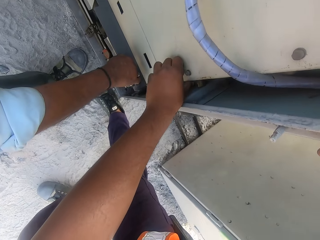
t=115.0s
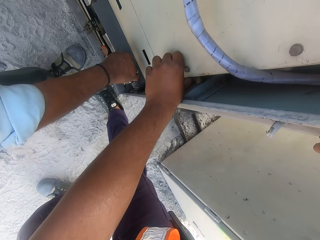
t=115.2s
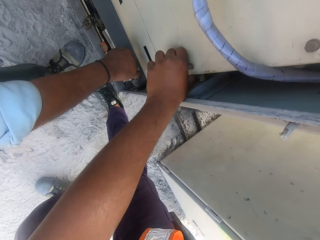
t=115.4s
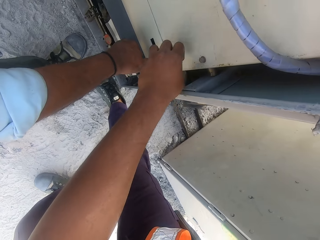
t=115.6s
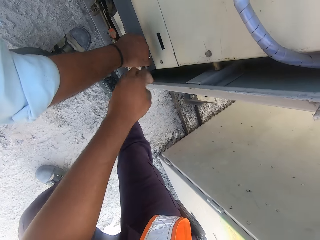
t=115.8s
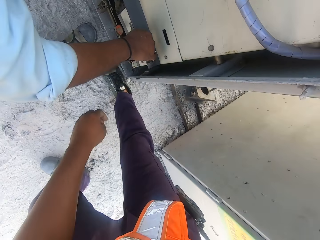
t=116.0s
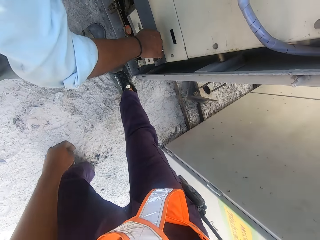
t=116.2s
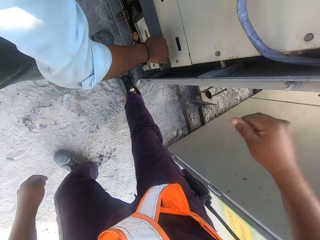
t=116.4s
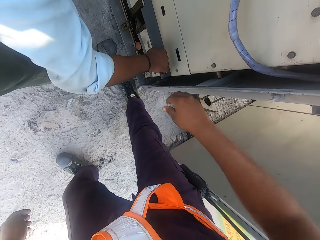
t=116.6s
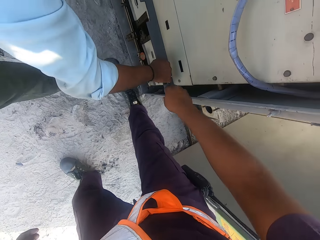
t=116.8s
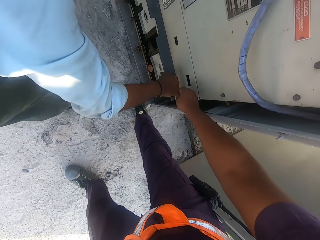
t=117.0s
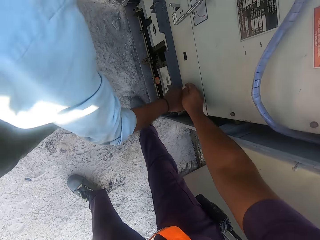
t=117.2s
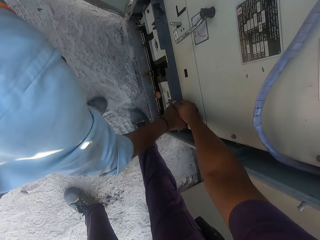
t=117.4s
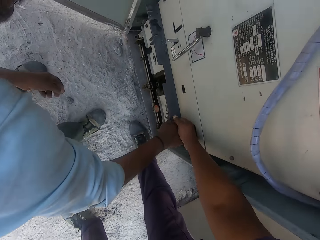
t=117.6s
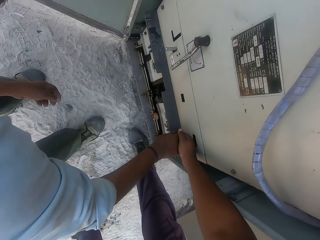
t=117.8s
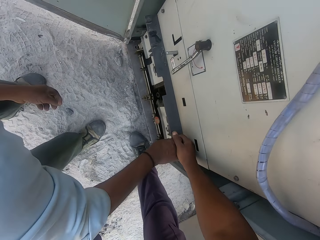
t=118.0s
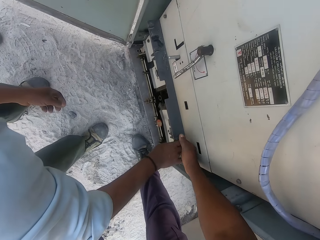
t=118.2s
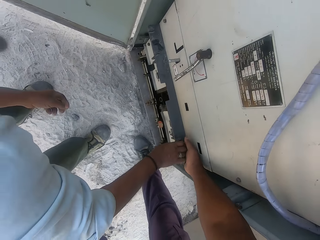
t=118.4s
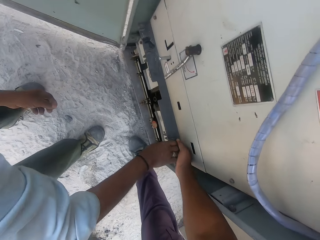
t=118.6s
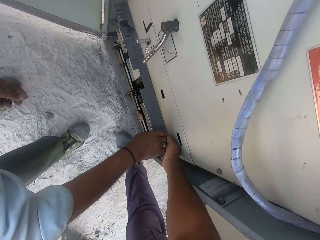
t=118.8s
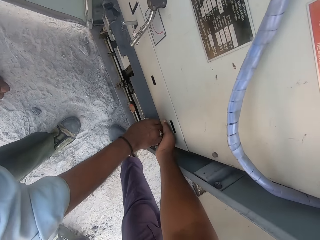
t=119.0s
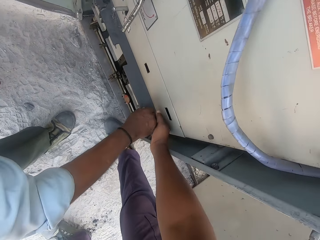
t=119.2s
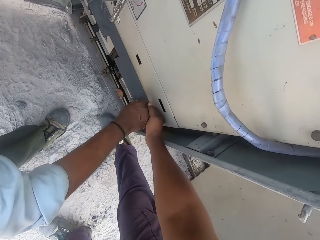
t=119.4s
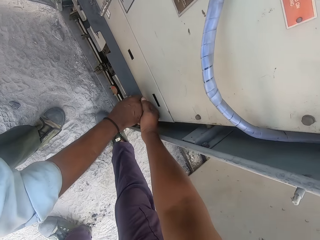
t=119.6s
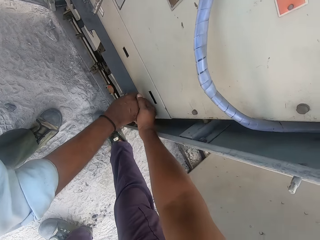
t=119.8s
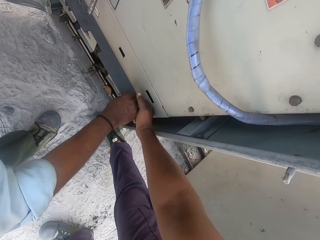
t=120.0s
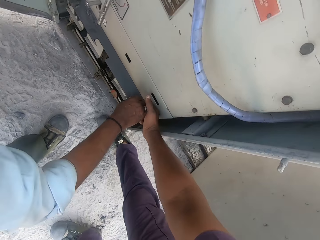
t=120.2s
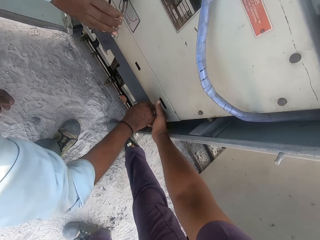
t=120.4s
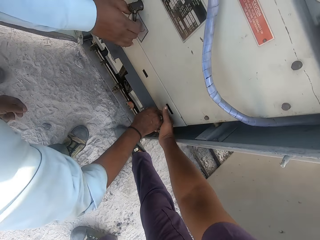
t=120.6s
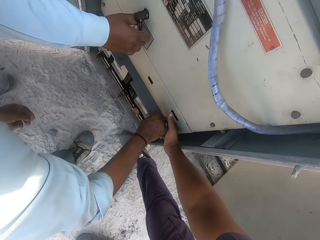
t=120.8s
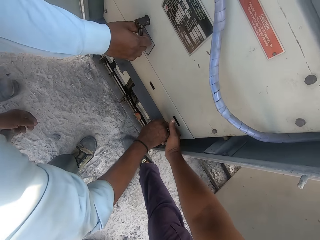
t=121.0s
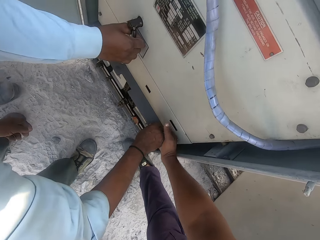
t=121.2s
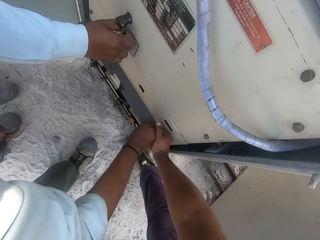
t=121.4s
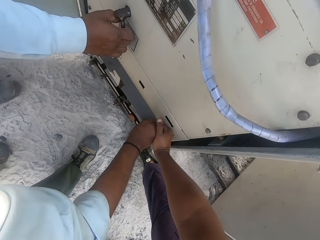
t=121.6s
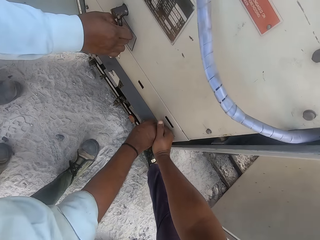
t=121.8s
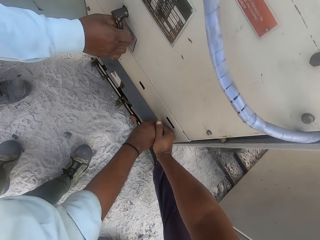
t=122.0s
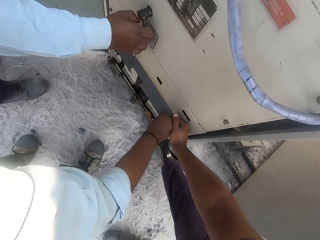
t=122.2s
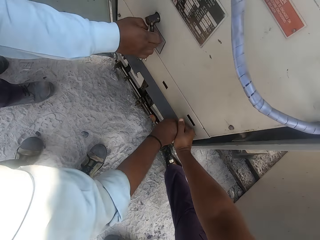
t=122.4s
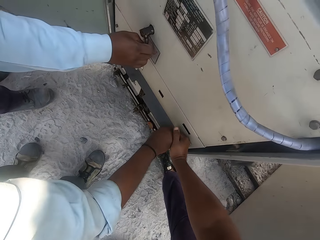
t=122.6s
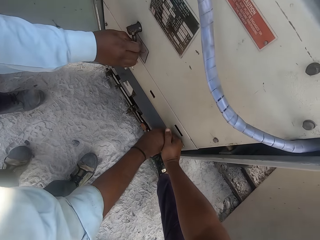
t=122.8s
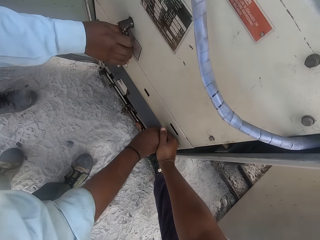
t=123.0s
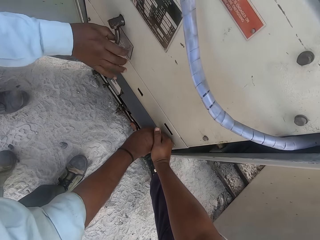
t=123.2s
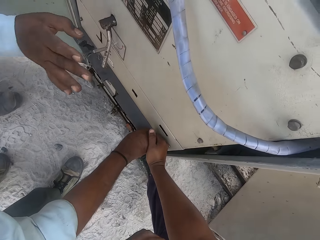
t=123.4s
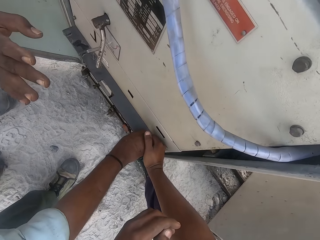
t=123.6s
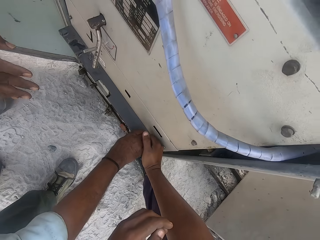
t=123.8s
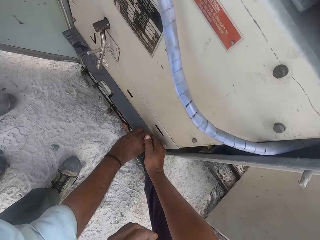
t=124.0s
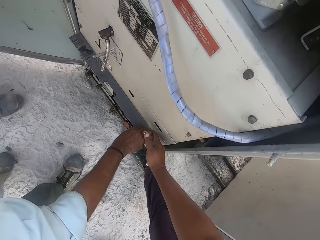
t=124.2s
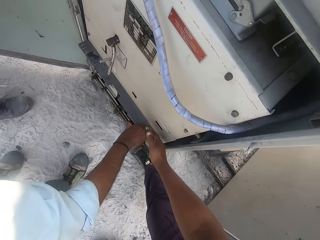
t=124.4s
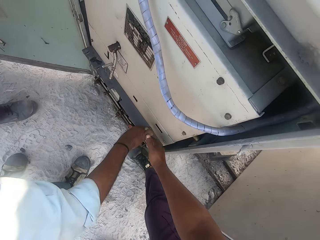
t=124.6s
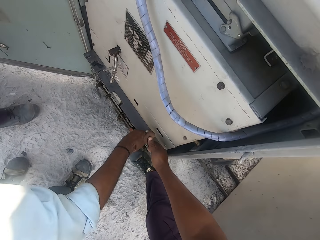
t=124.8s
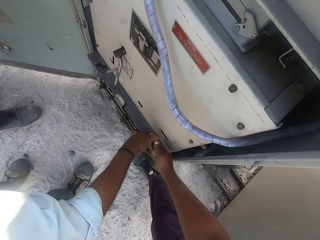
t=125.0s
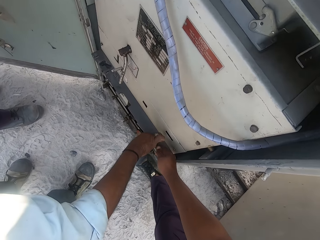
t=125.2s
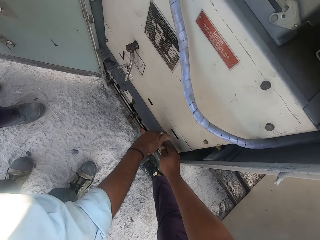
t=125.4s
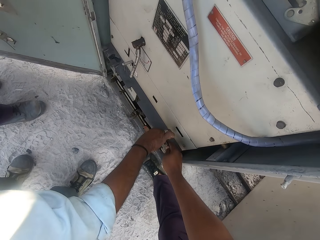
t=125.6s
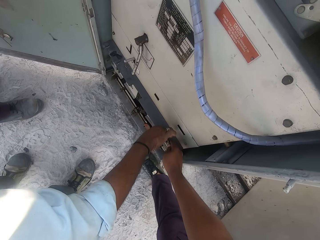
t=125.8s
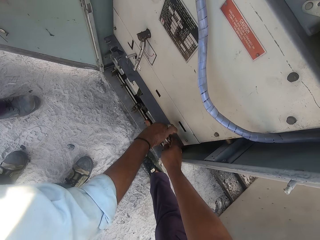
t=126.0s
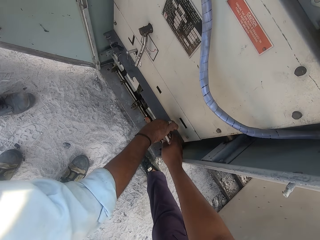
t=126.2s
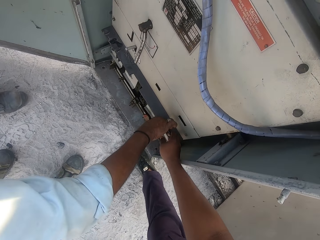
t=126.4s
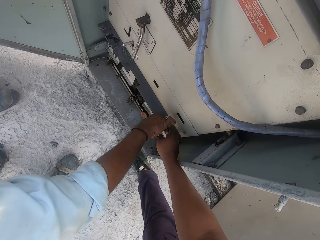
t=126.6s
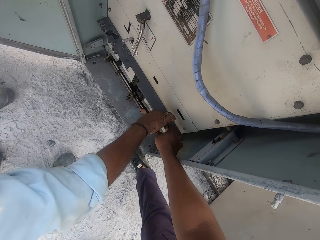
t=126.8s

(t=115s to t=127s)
The camera wearer holds a man's hand. They hold the ventilation machine. Another man holds the ventilation machine's lock. The camera wearer pulls the regatron power supply. The first man and the other man help the camera wearer in pulling the ventilation machine. The other man removes his hand from the ventilation machine lock.

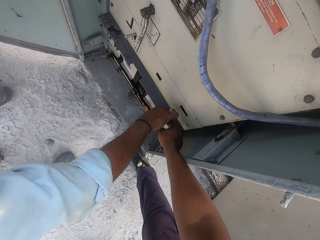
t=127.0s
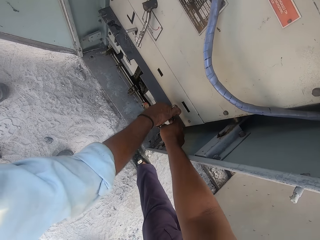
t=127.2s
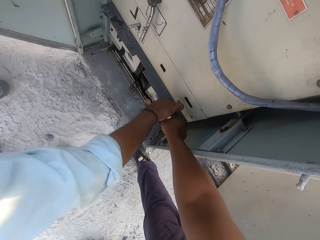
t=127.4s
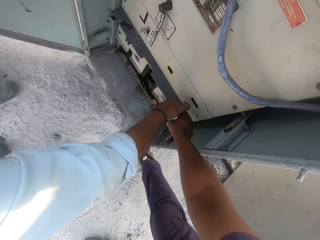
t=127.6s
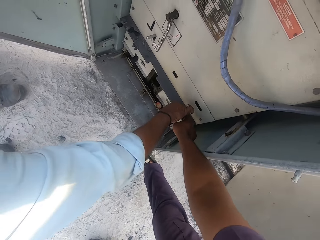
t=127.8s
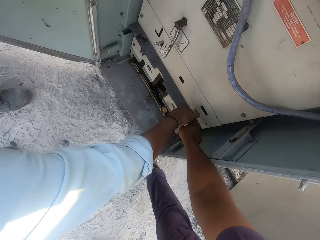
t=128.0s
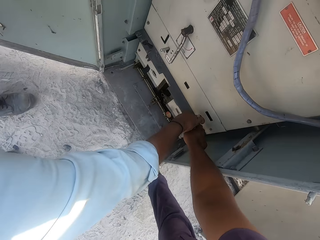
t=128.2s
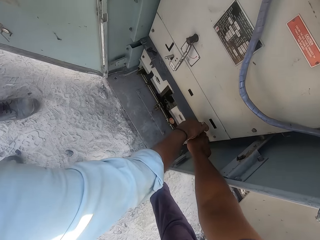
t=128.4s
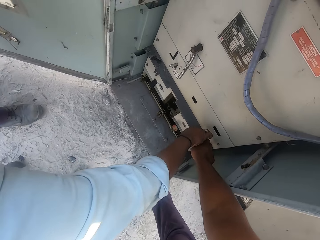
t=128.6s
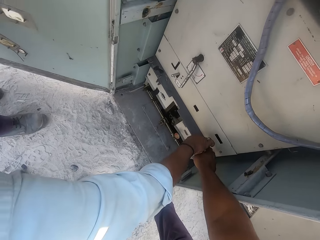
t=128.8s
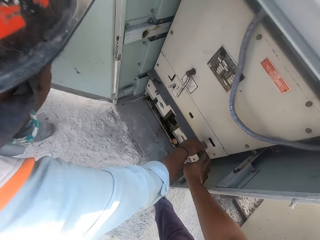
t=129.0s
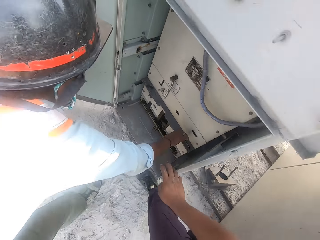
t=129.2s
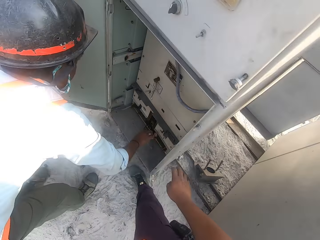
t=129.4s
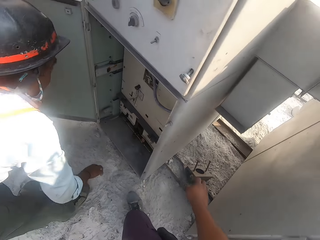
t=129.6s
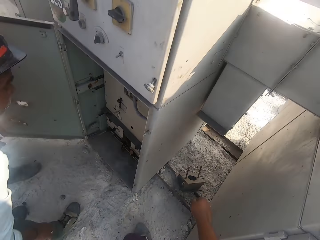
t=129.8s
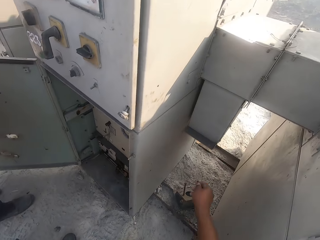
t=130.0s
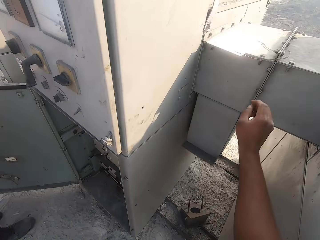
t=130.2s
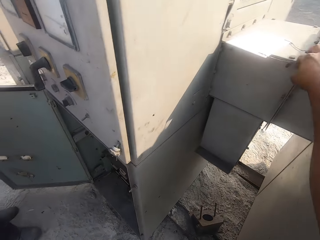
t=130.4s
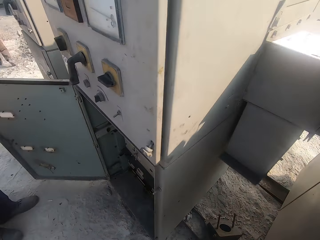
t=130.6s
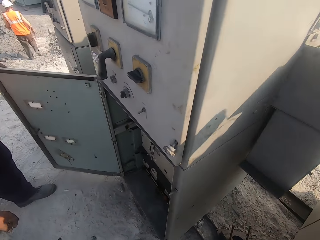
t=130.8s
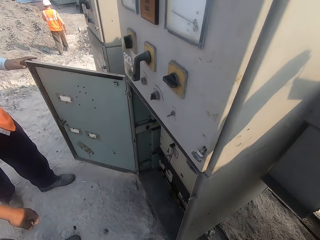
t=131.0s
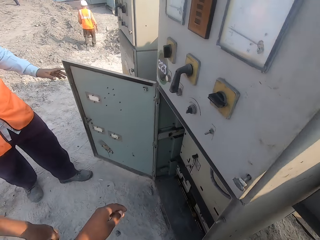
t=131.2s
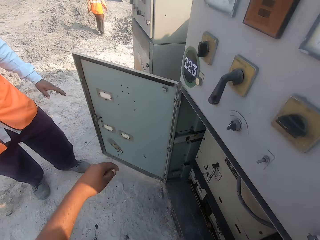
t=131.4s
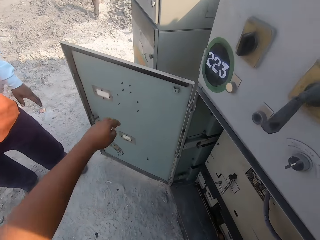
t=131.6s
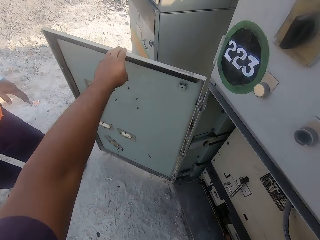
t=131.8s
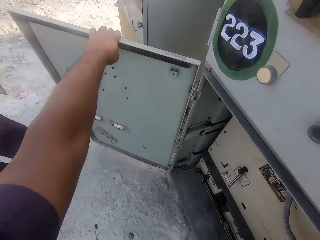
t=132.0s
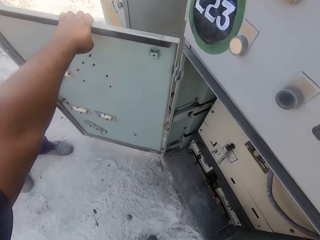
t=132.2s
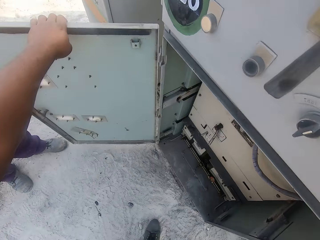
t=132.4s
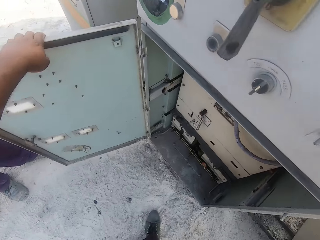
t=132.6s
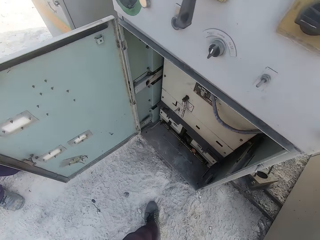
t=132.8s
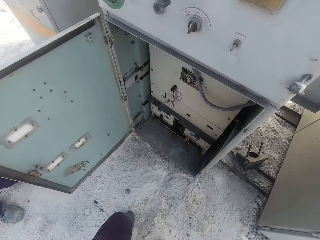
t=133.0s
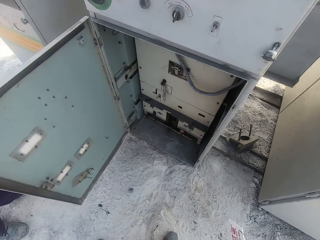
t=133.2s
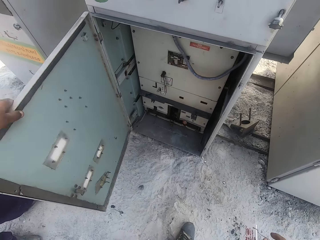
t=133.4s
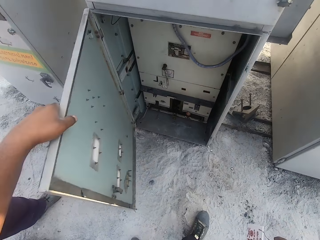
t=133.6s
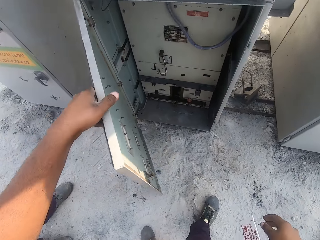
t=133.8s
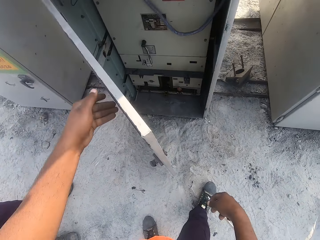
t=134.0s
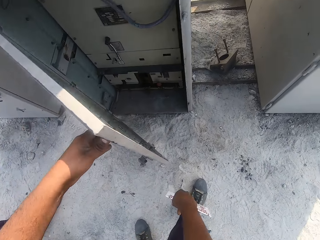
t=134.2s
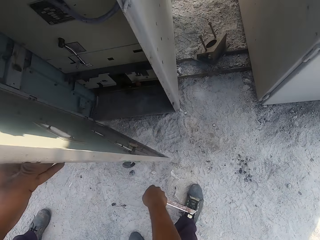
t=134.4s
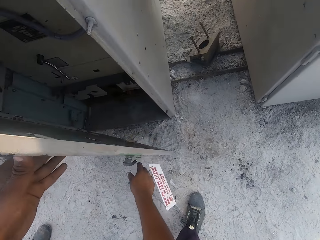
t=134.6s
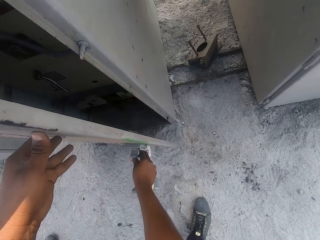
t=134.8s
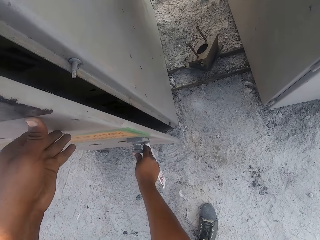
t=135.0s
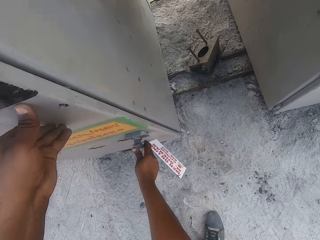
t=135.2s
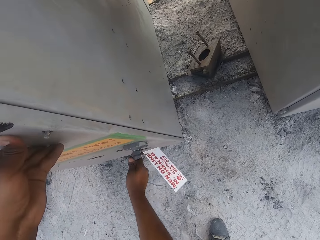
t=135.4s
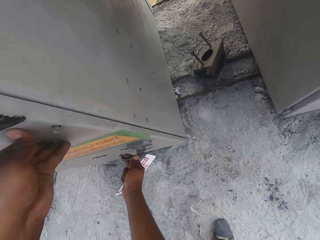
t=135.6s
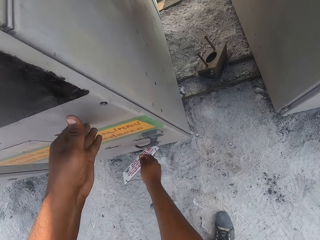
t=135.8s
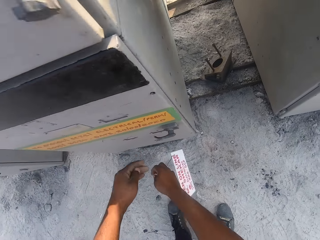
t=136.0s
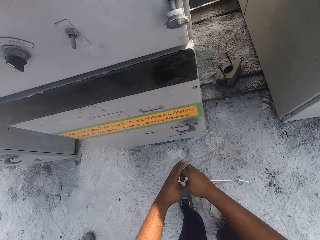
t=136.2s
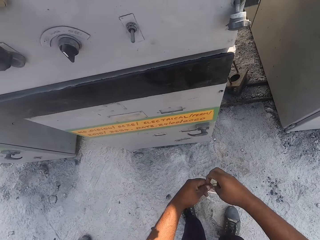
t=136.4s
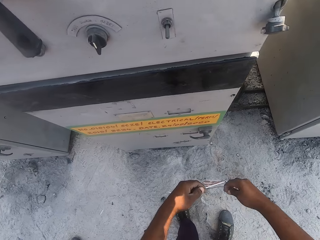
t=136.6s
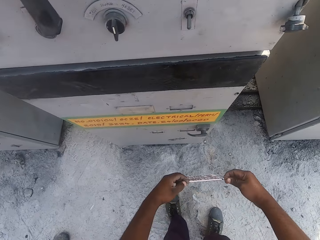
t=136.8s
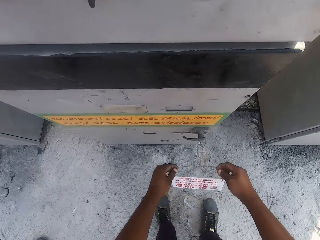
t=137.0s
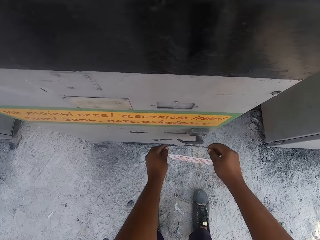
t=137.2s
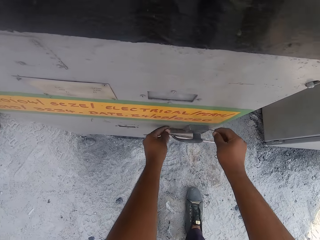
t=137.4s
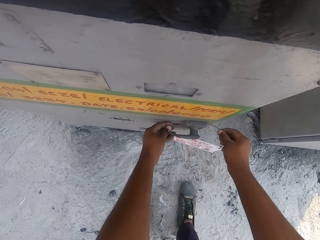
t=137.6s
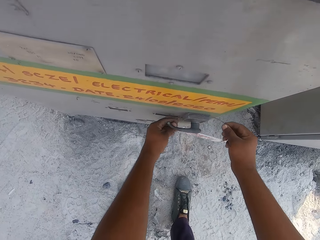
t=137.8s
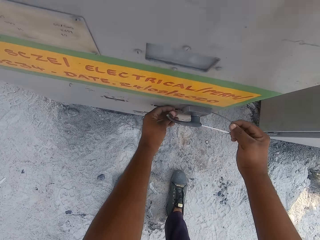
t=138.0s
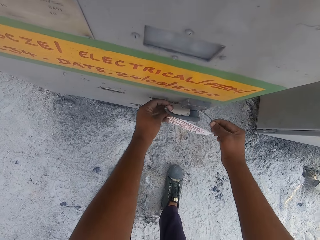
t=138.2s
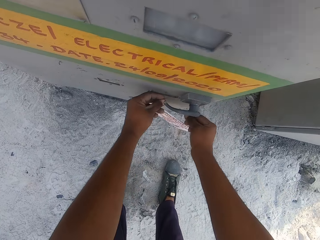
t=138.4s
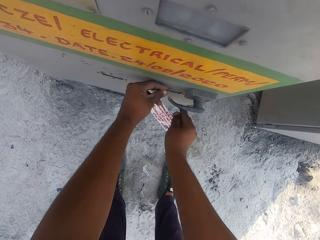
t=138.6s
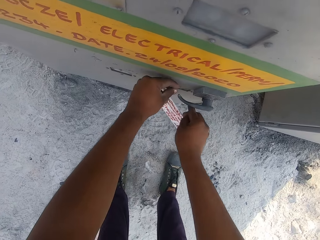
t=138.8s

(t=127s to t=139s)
The camera wearer pushes the regatron power supply. A man helps the camera wearer to push back the ventilation machine. The camera wearer removes his hand from the ventilation machine. The man removes his hand from the ventilation machine. The camera wearer picks up the sign post or sign board on top of the ventilation machine. He closes the regatron power supply door. He holds the door to the ventilation machine housing. He locks the door to the housing of the ventilation machine. He places the sign post on the ventilation housing lock.
